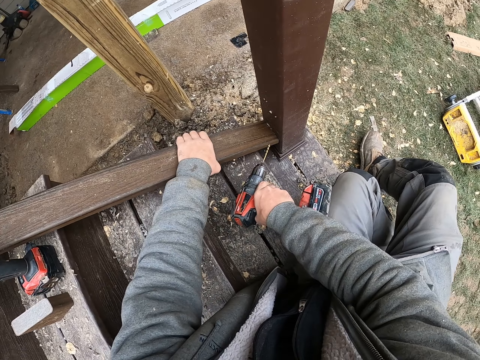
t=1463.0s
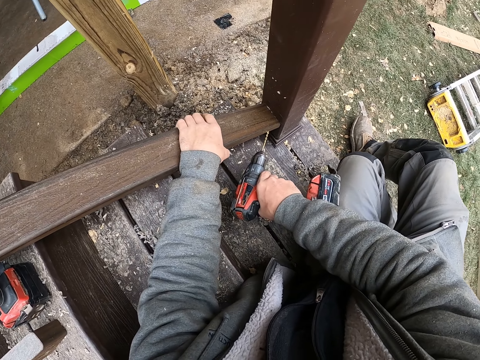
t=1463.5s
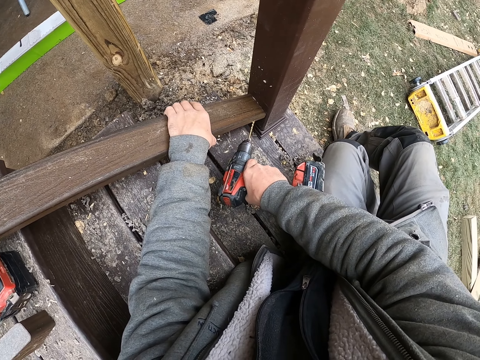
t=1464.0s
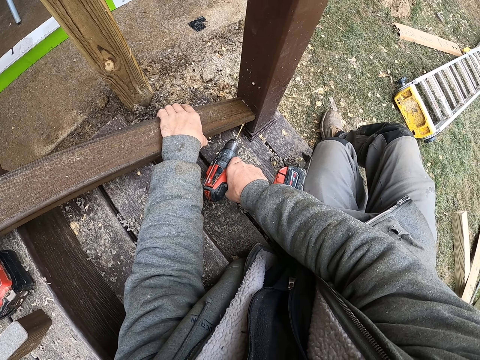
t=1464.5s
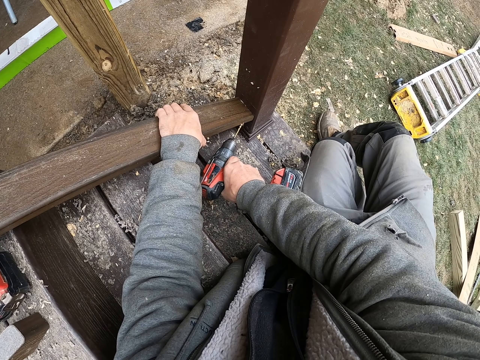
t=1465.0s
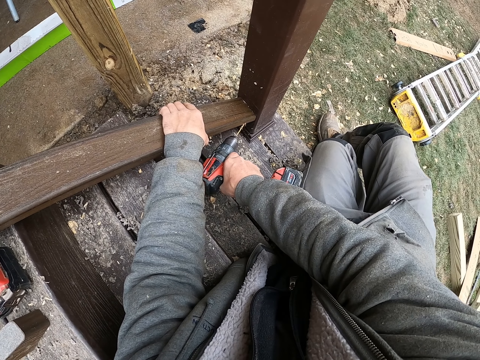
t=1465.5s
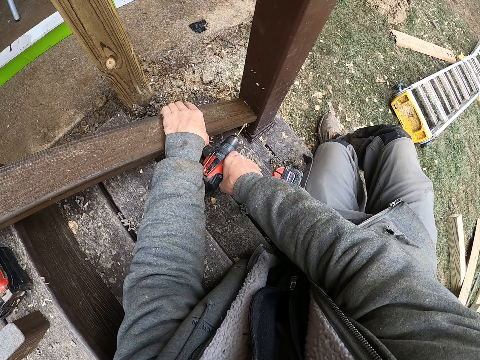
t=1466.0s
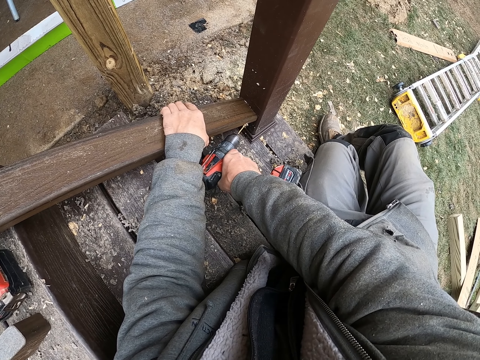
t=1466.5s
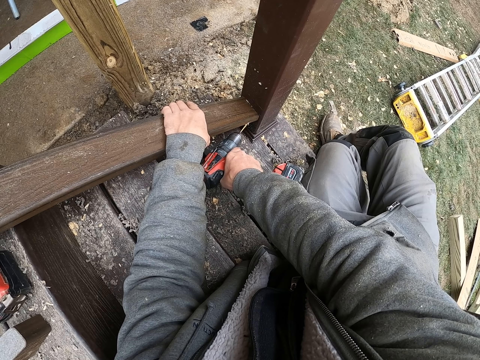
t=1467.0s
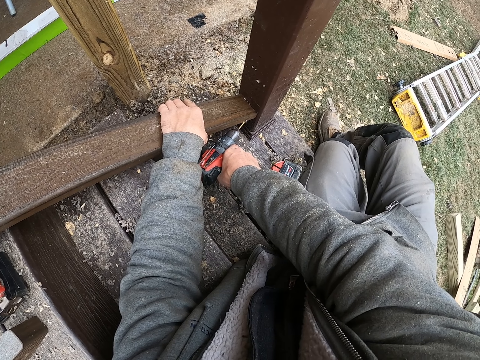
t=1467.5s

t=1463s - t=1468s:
The camera wearer touches the wood. They drill the stairs base rail.

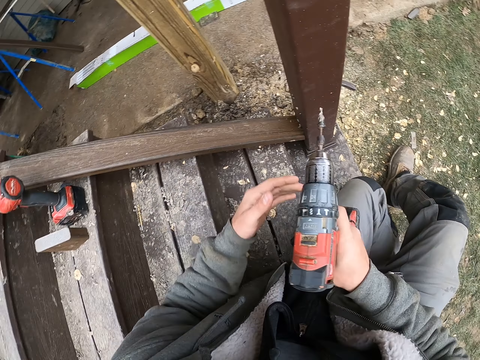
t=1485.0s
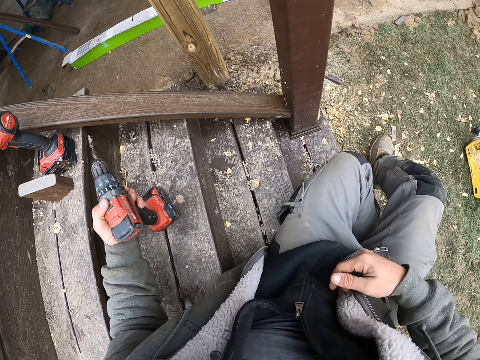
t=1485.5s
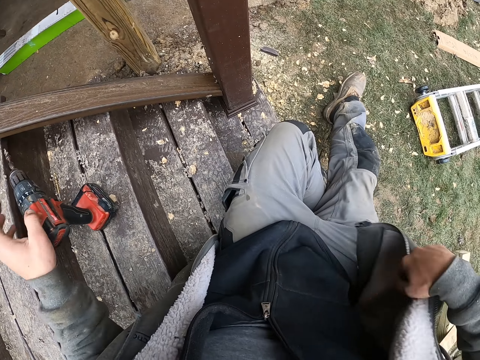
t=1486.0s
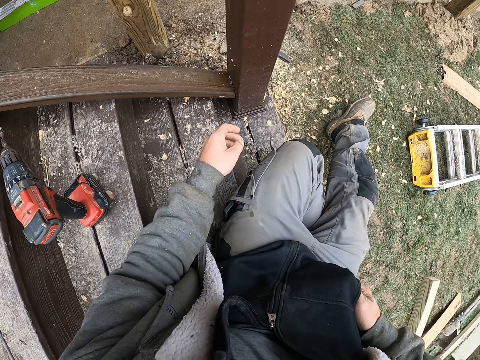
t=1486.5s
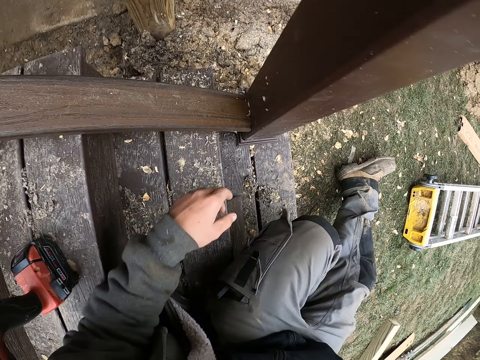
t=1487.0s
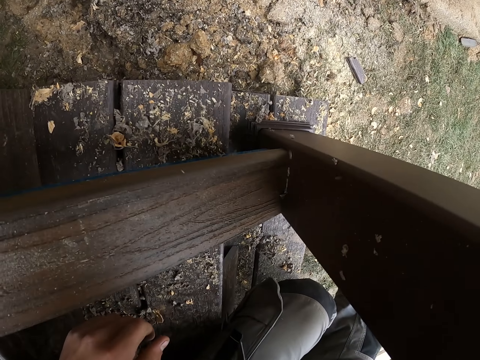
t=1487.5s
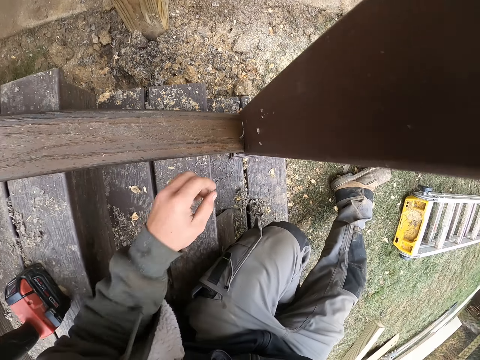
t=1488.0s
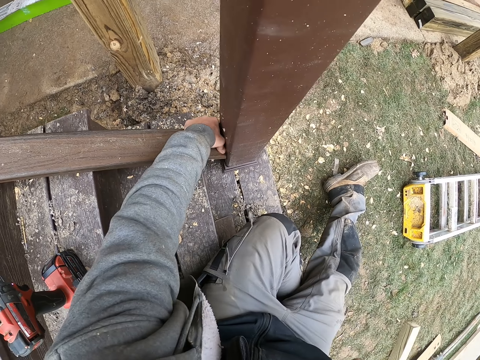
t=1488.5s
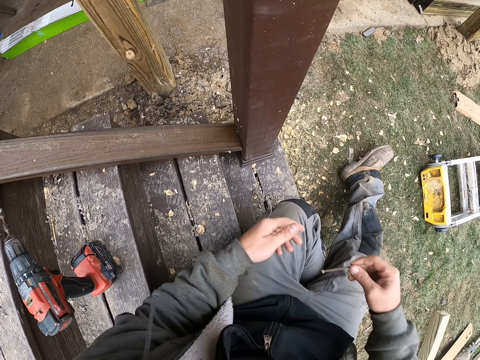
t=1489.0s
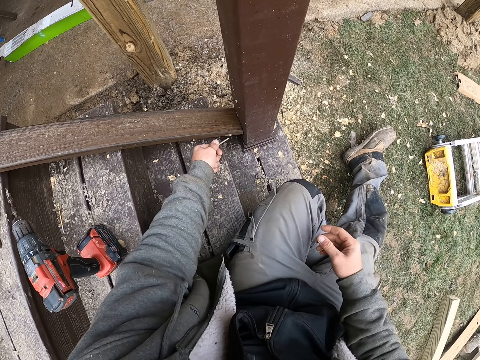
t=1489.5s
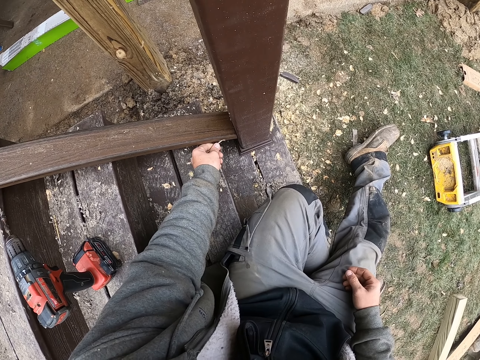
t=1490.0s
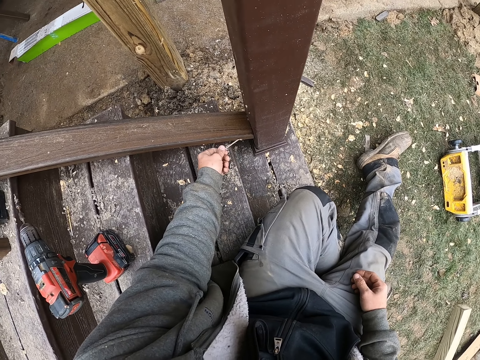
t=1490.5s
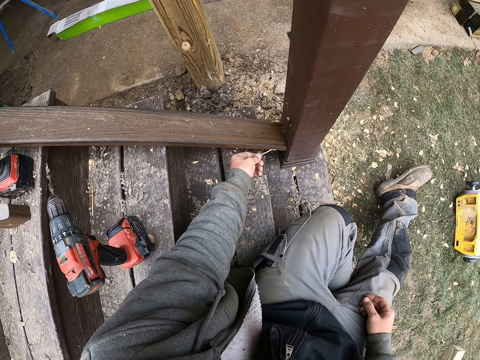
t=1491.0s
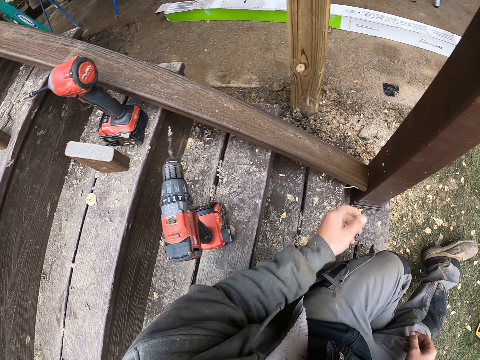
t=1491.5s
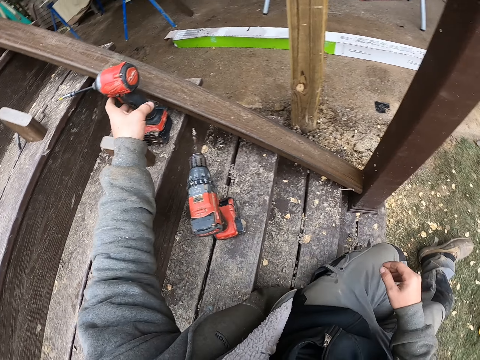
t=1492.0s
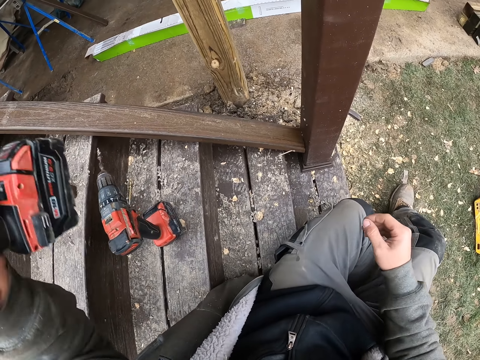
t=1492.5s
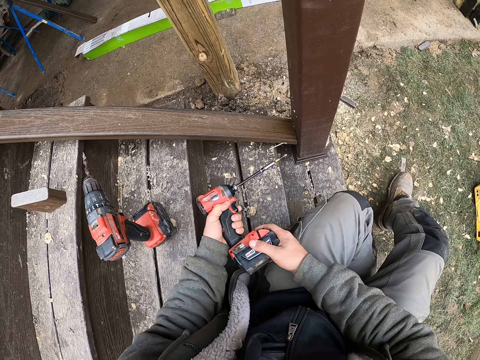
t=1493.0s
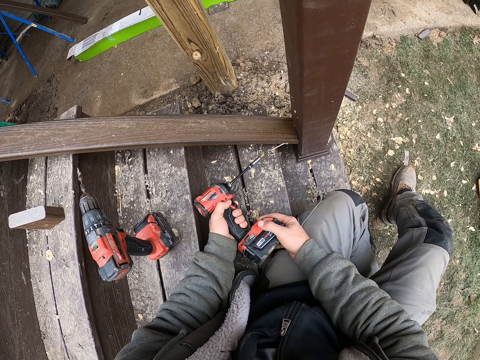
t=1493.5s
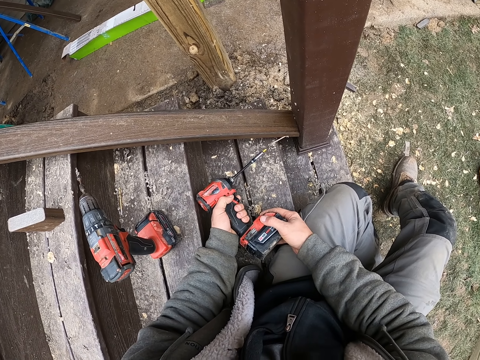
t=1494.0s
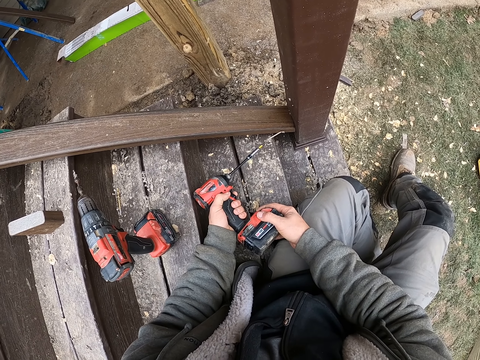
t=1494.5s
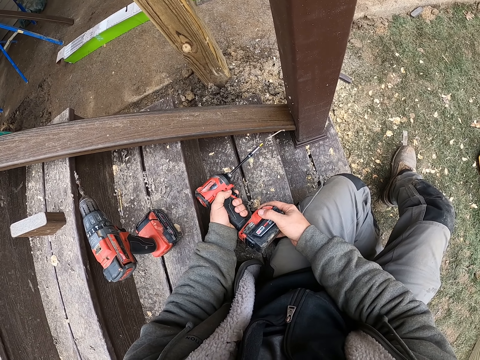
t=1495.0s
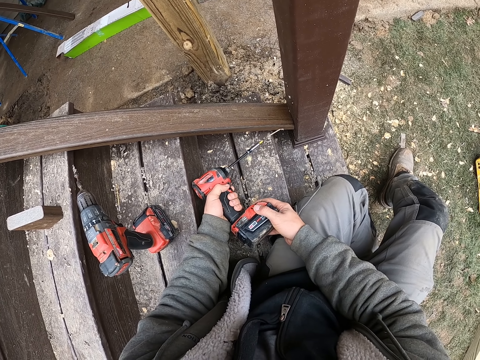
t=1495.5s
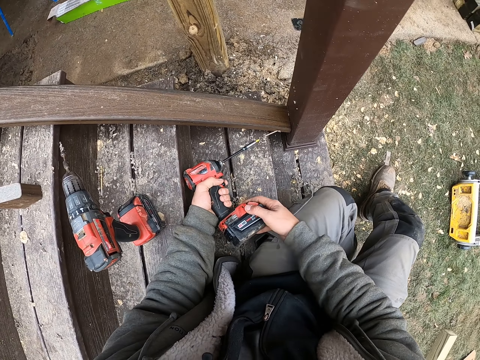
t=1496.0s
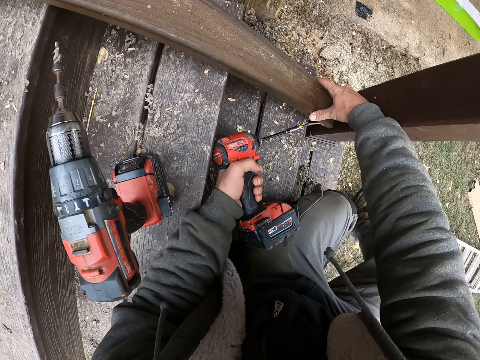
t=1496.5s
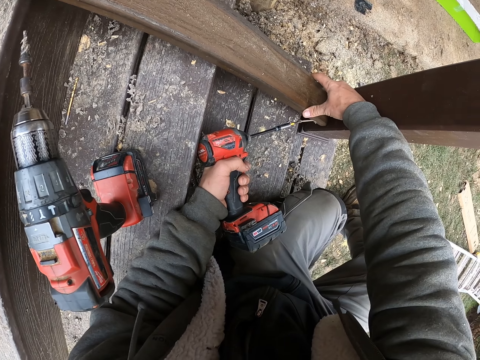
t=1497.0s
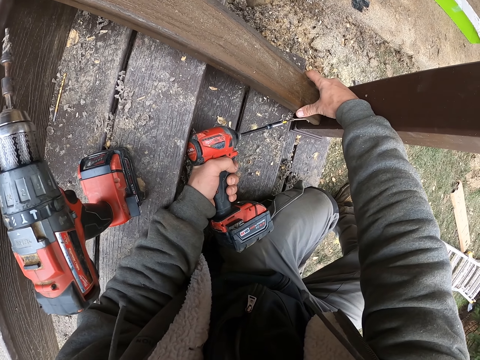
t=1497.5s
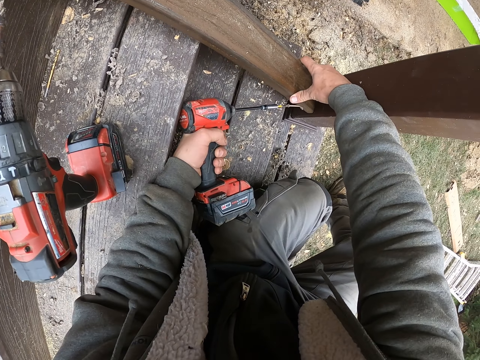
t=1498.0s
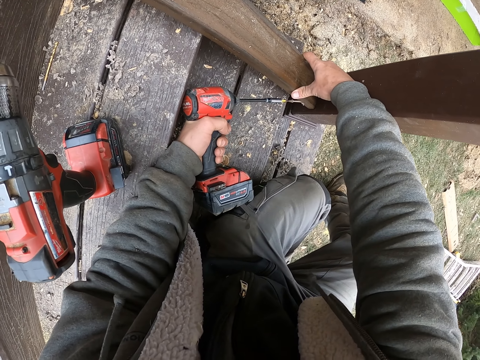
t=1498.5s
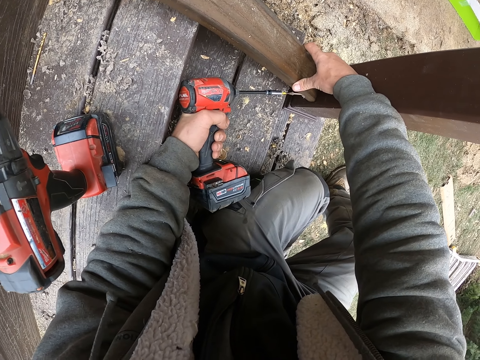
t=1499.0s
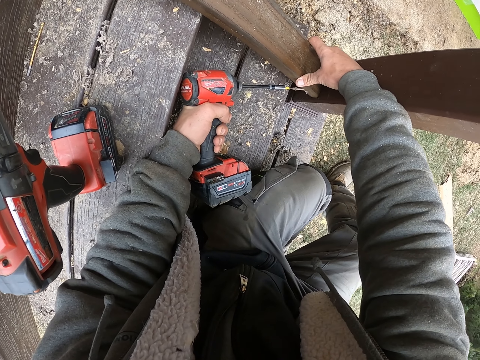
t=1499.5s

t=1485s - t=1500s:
The camera wearer adjusts the stairs base rail. They adjust the drill. They put the drill on the stairs. They put a hand in the pocket. They blow the stairs railing. They touch the wood. They wipe the stairs rail. They pick up a screw. They pass the nail to the left hand. They set the nail on the stairs rail. They pick up the drill. They drill the nail into the stairs rail. They touch the wood.

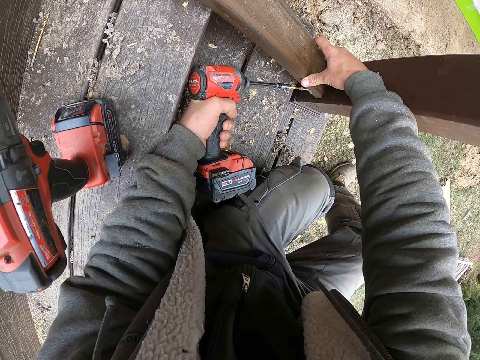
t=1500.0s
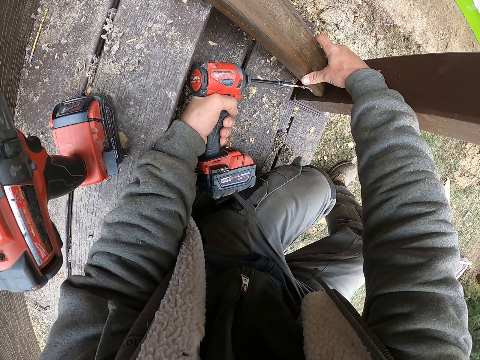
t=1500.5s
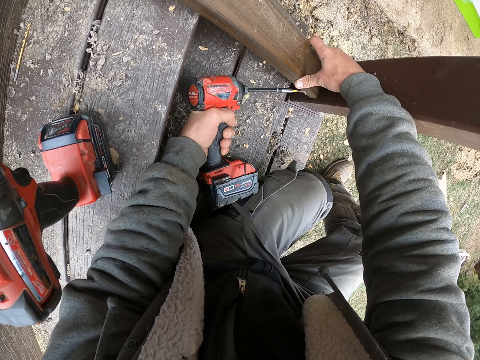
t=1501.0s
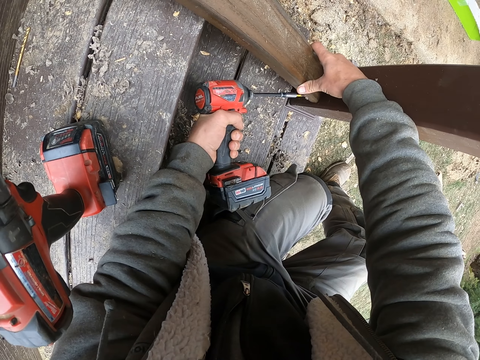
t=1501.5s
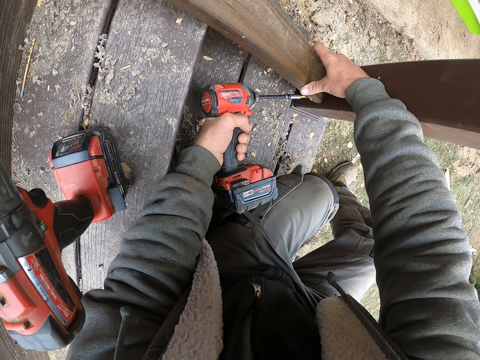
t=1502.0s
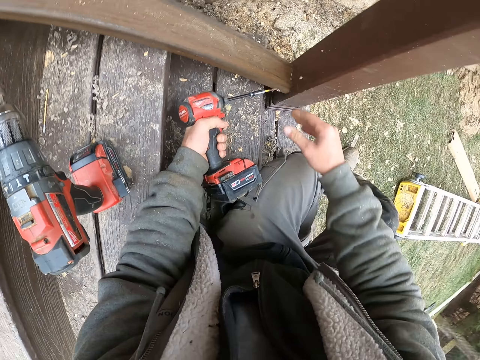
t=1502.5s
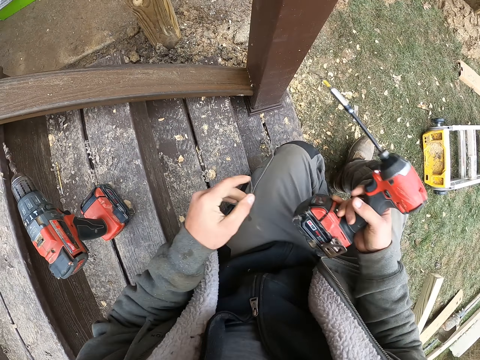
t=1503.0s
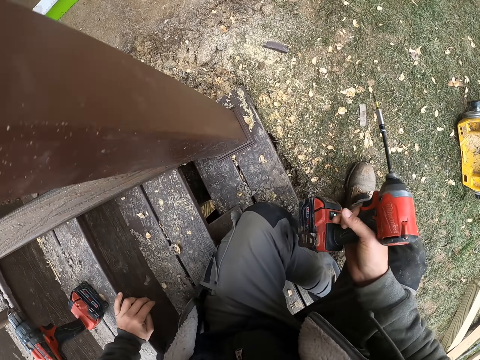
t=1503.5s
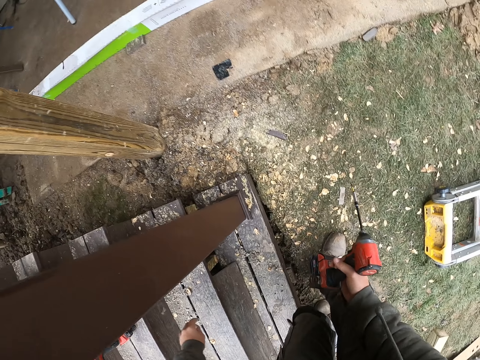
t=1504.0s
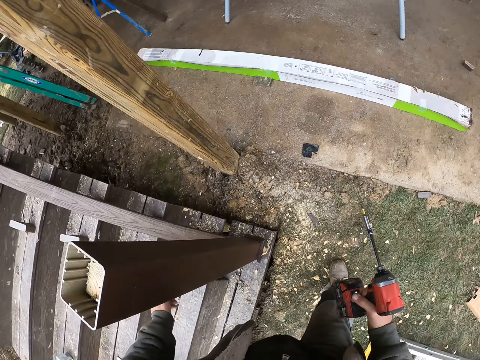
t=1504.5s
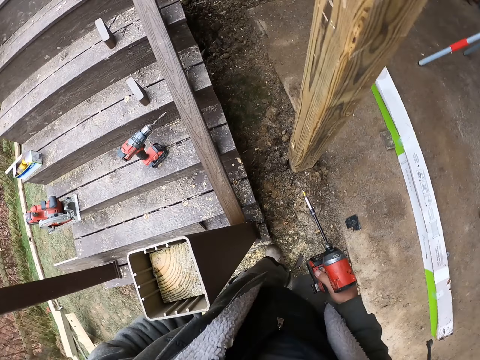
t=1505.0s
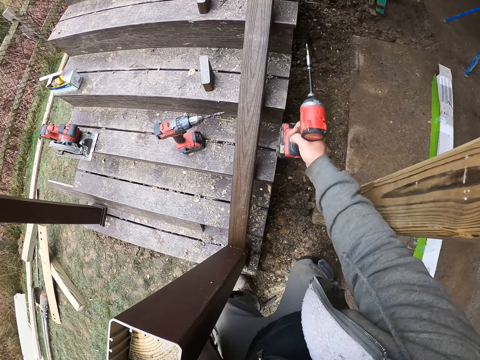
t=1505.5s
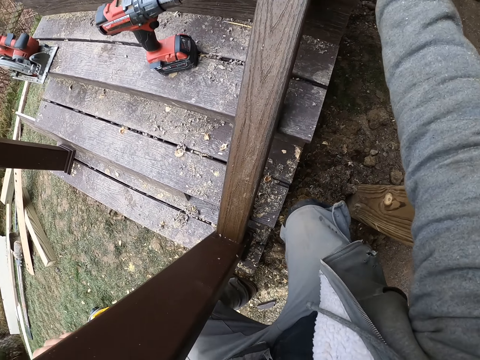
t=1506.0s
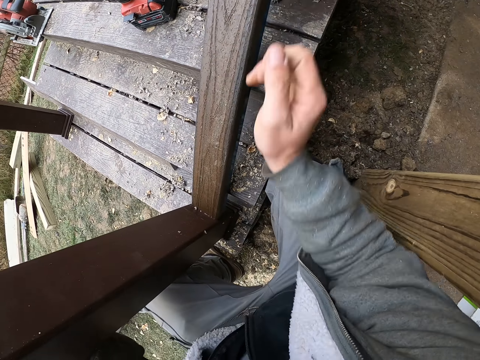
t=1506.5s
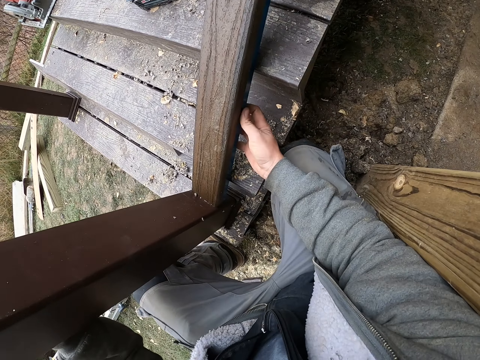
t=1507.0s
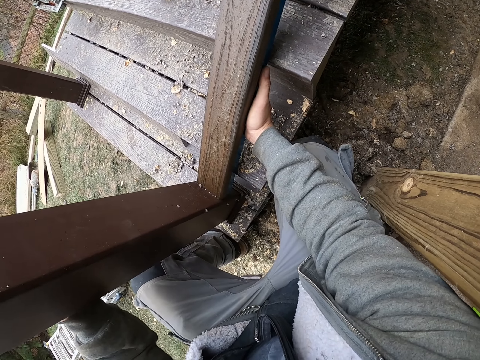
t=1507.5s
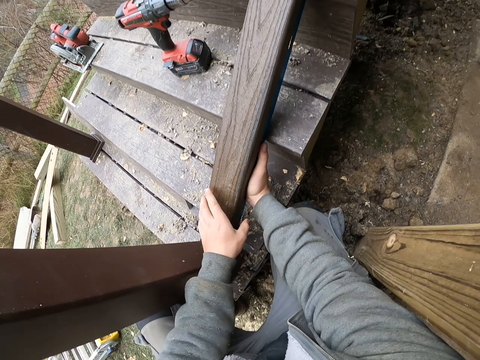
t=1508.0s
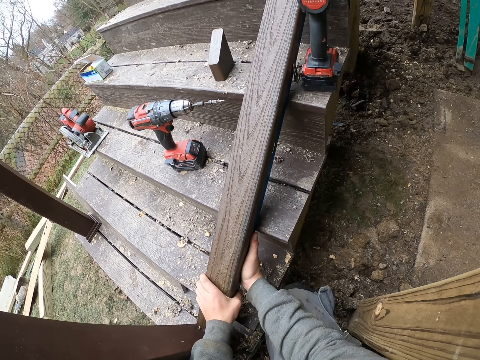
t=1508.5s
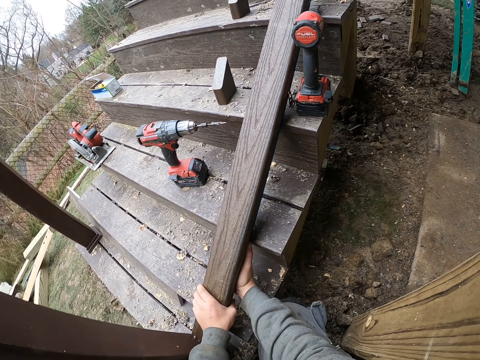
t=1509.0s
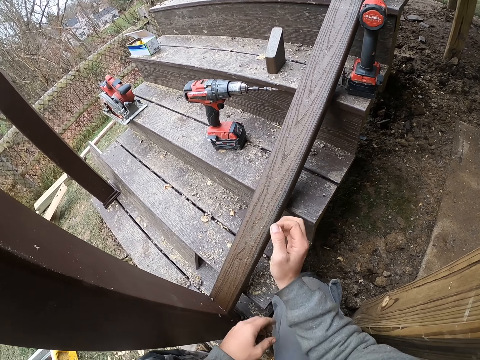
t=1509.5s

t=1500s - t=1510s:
The camera wearer passes the drill to the right hand. They walk around the compound. They put the drill on the stairs. They touch the wood. They inspect the stairs base rail.
